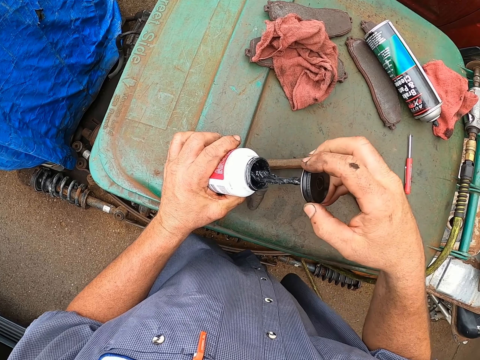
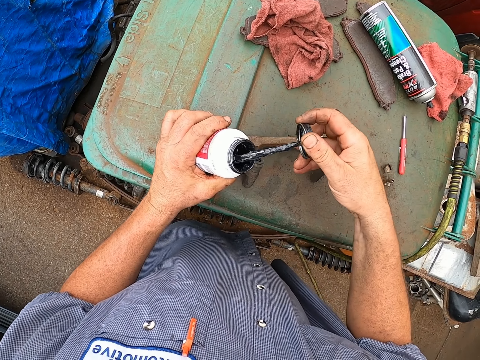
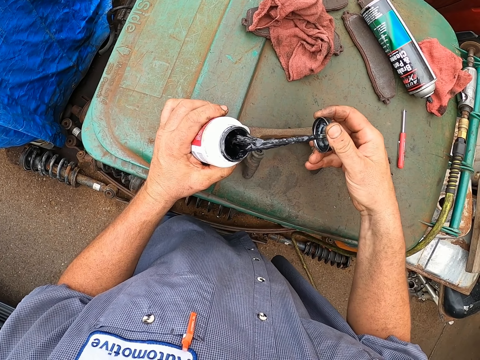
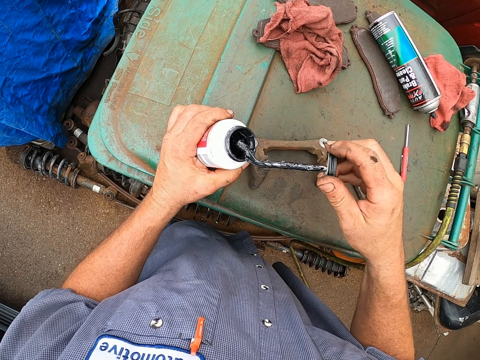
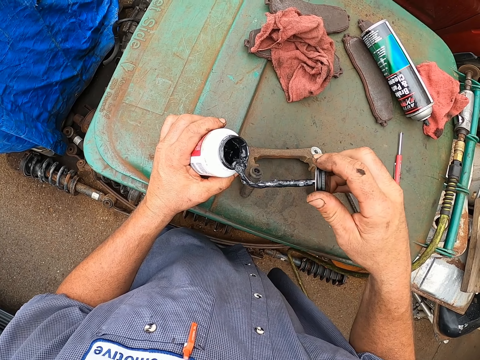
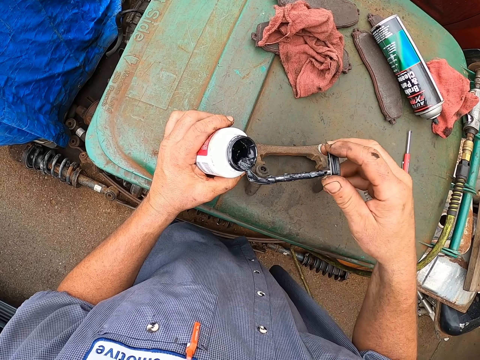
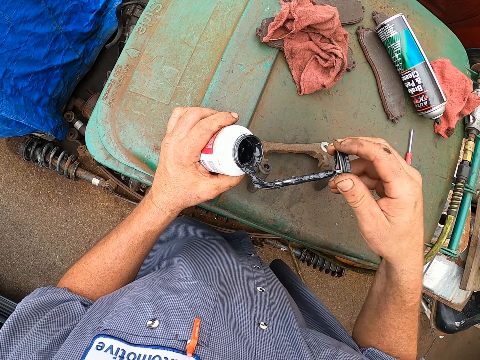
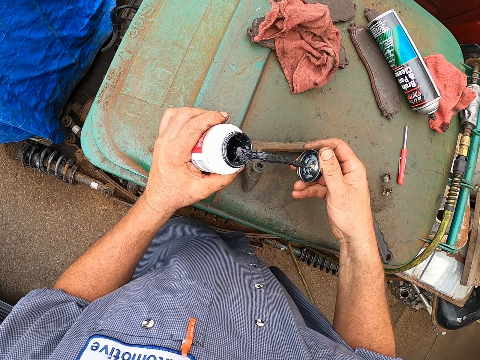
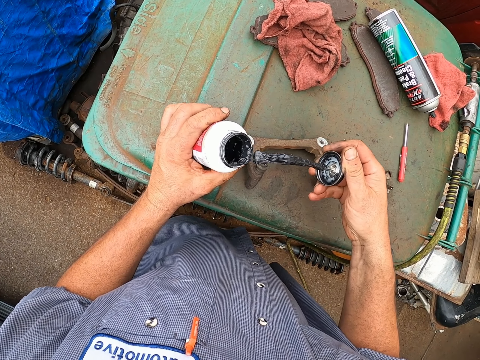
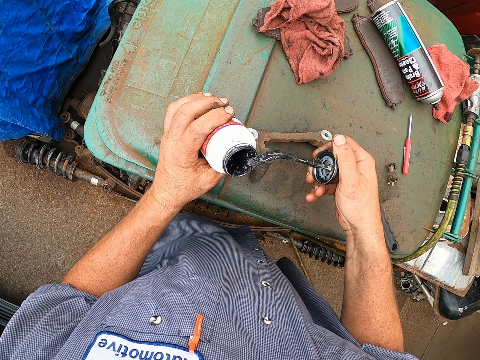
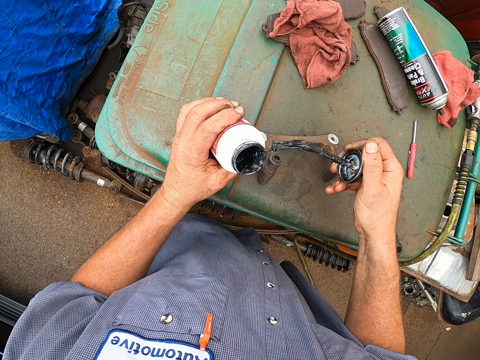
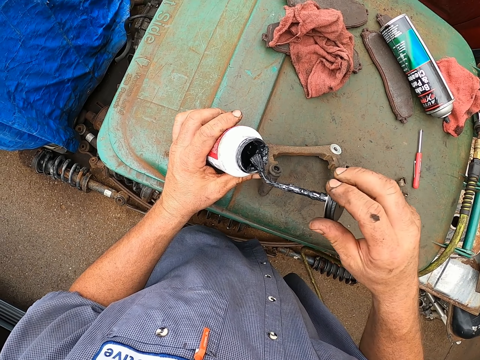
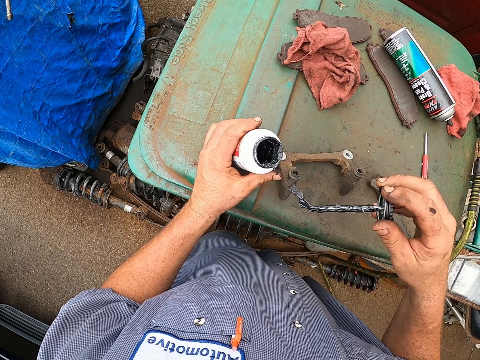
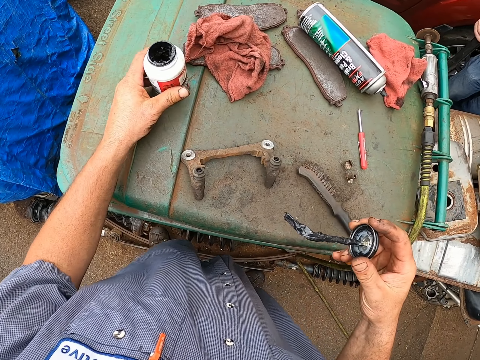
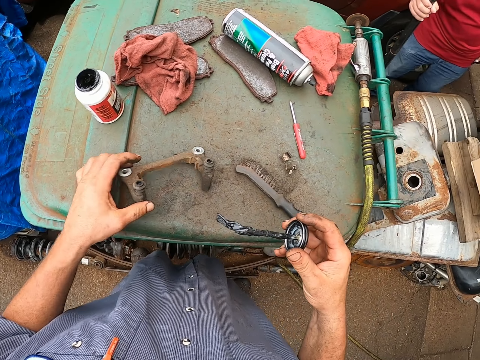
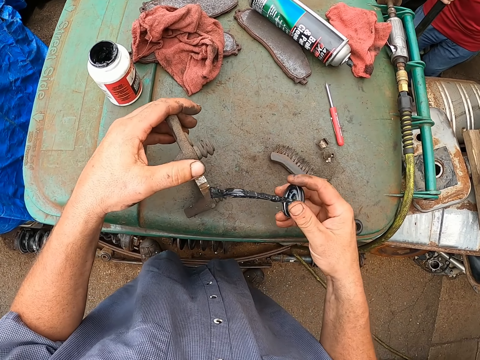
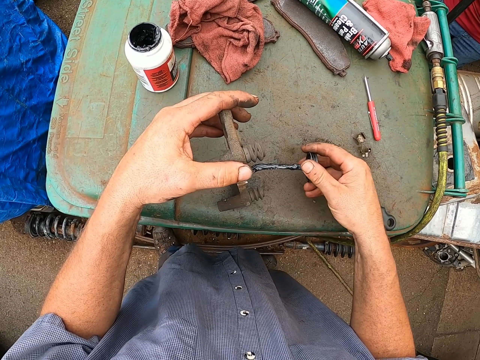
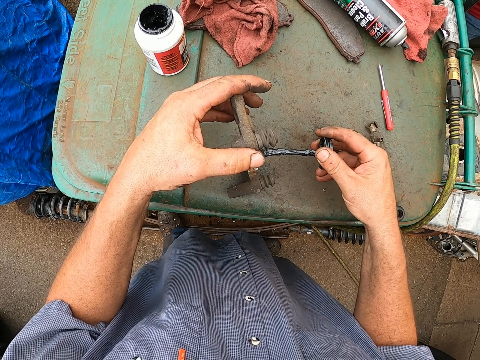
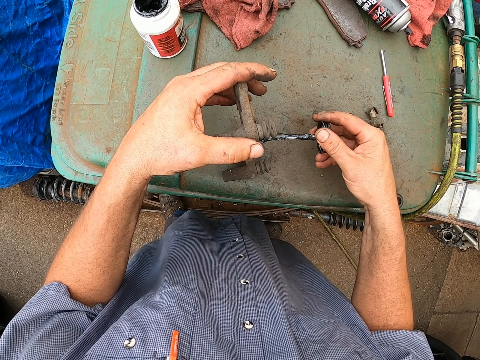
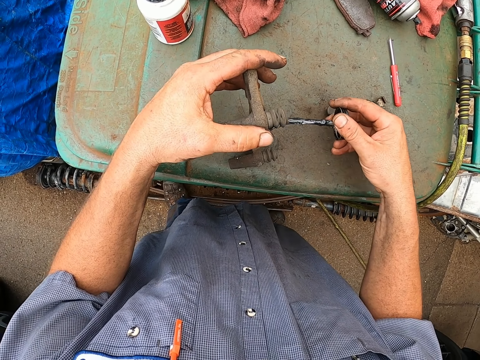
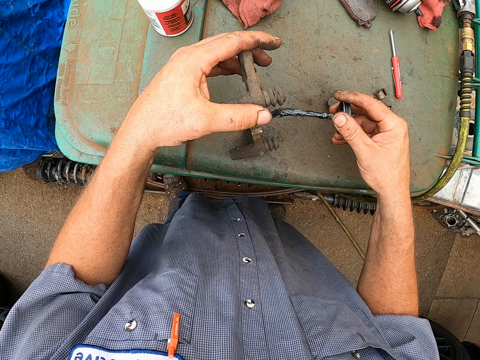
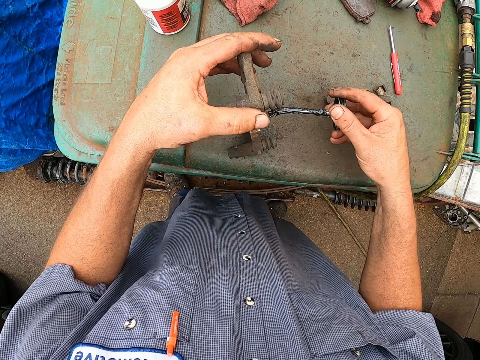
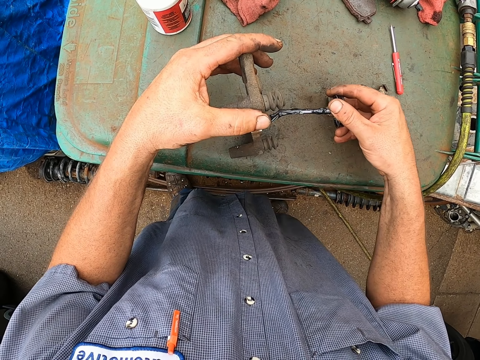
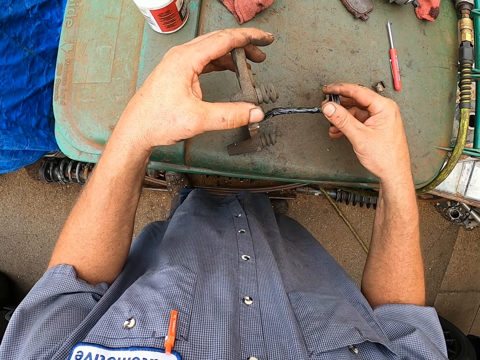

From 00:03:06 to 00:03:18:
The camera wearer wipes an oil brush on the oil can. They put the oil can on top of a bin. They take a caliper or clamp. They apply oil on the clamp with the oil brush.

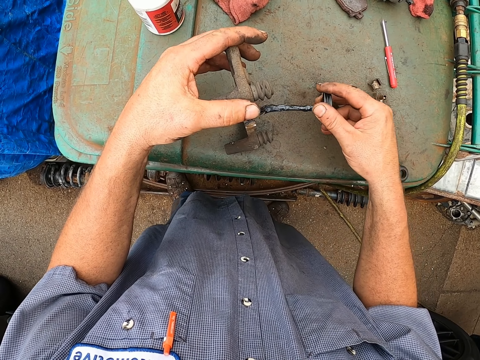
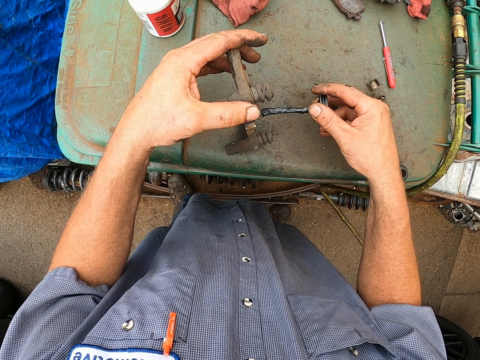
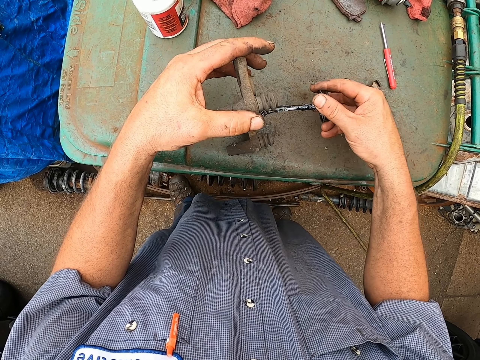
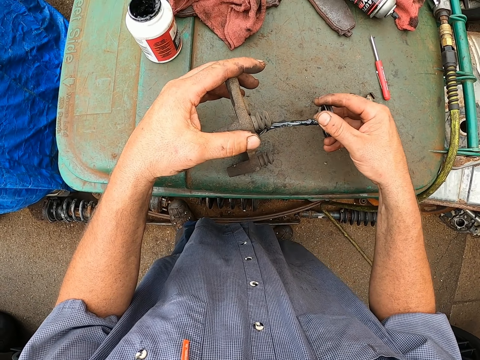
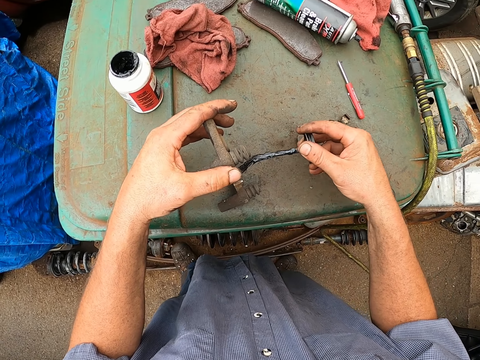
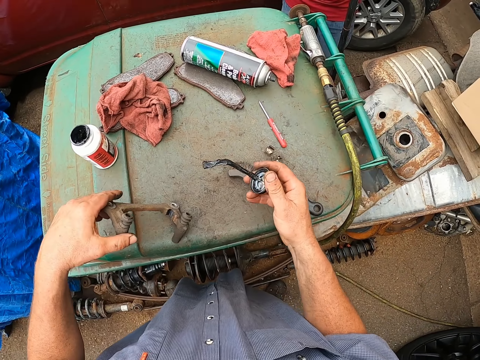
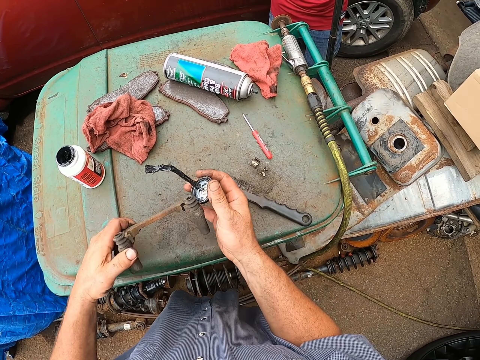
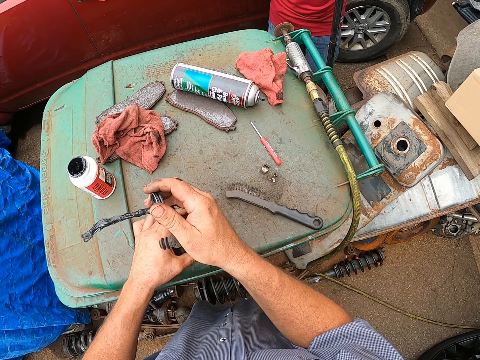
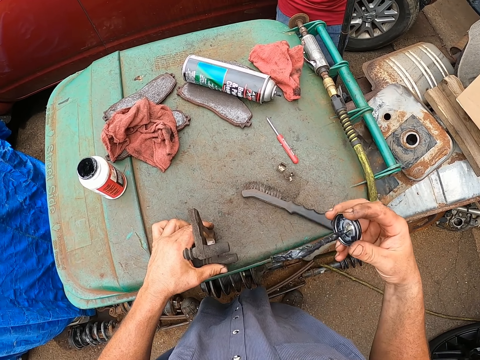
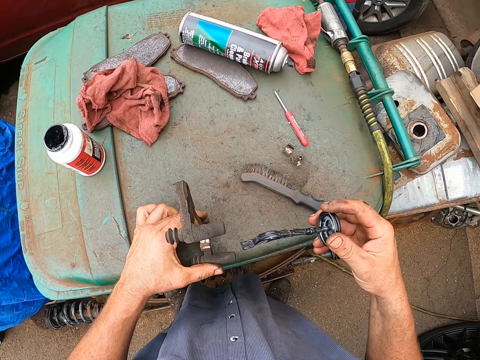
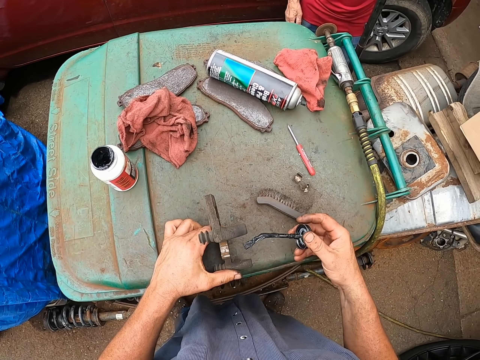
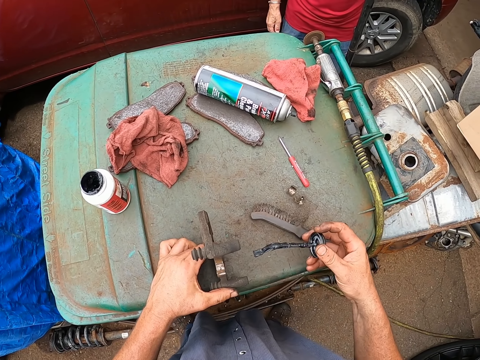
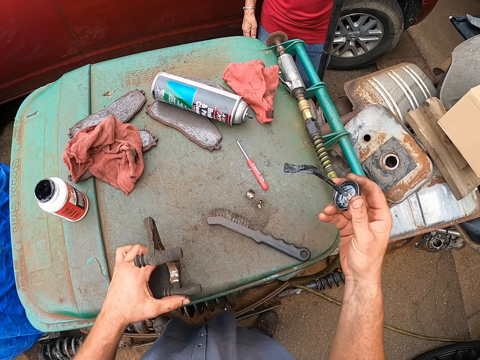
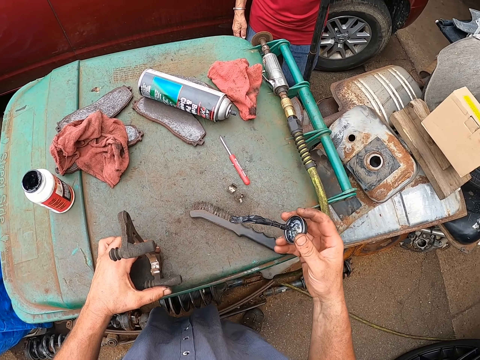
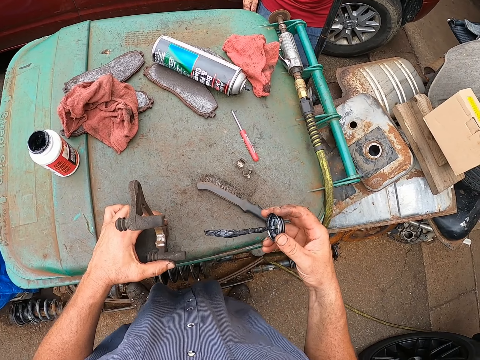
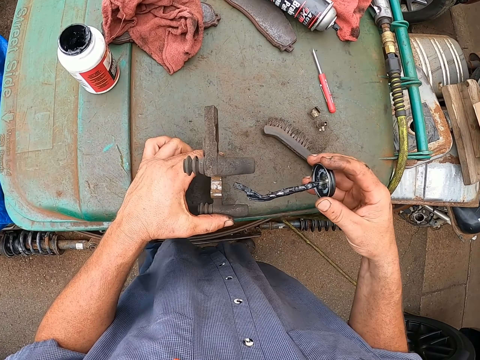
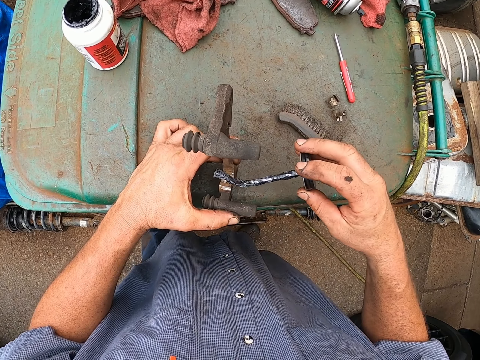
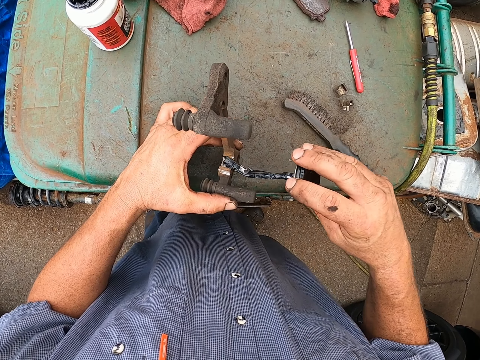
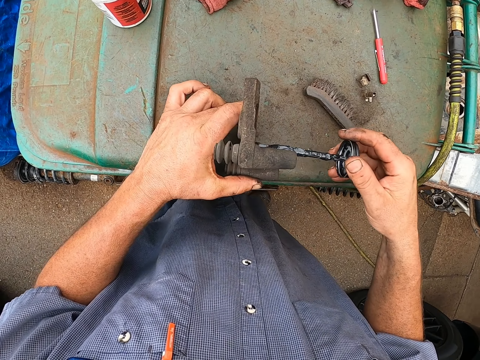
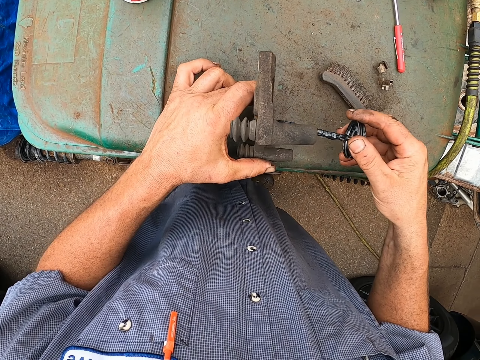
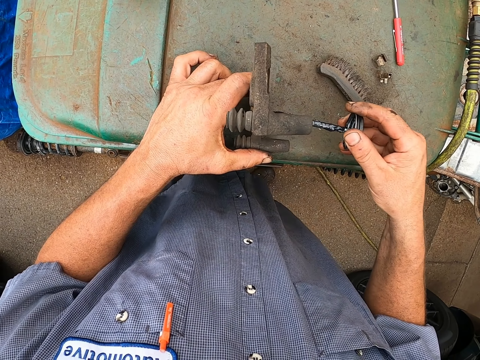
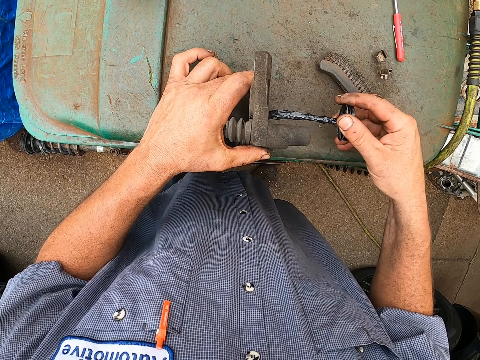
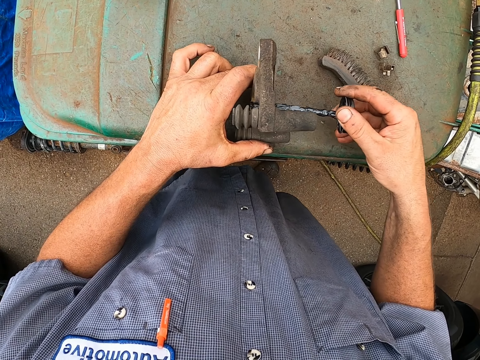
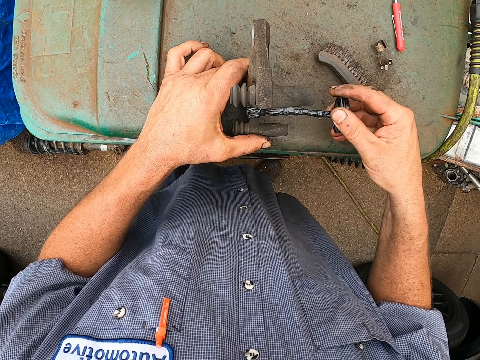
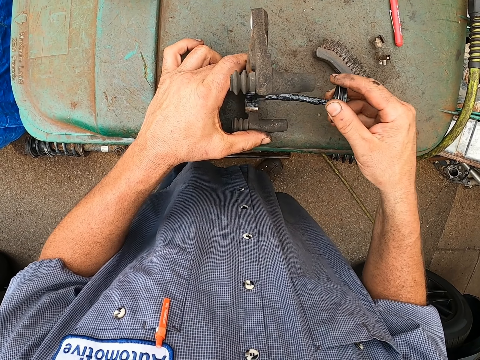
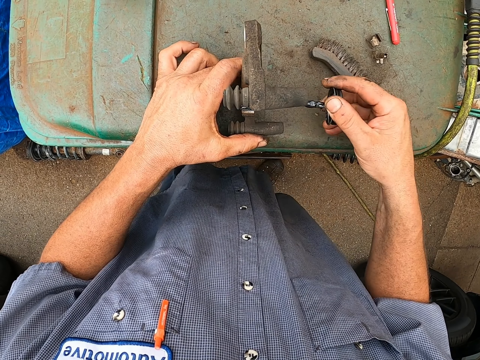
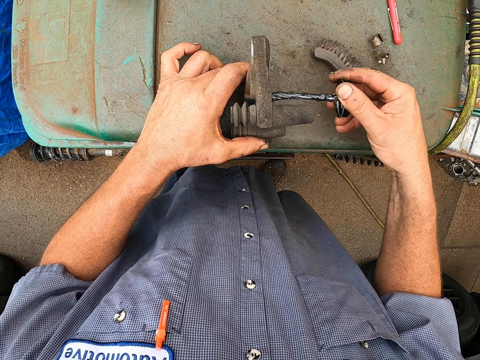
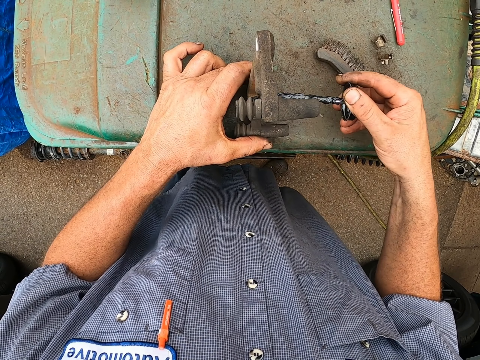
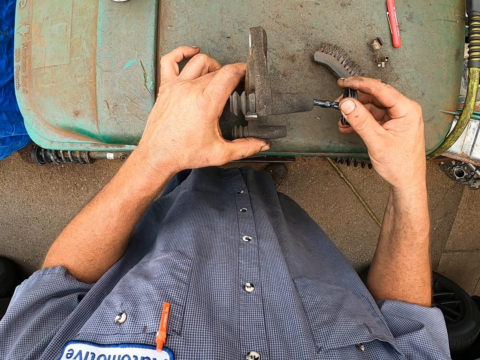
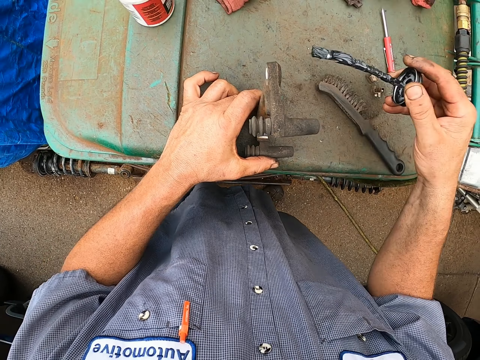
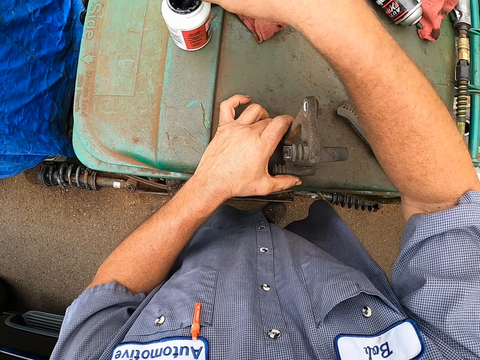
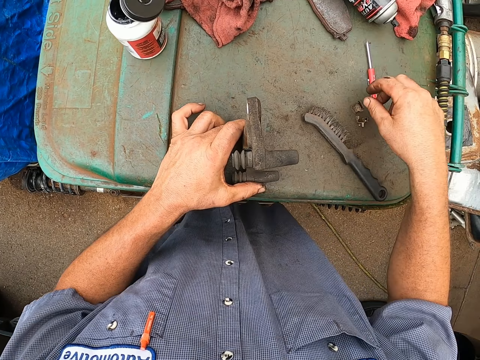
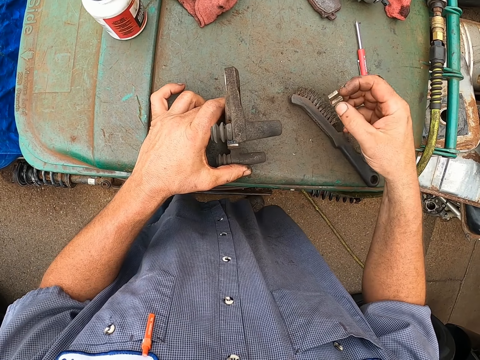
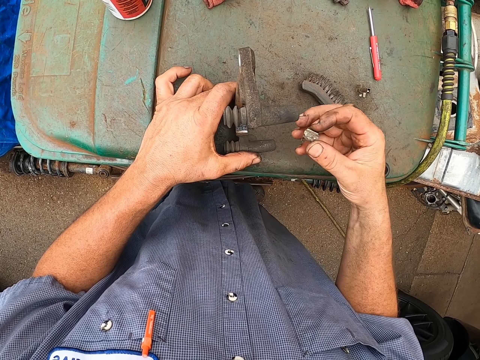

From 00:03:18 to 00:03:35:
The camera wearer turns the clamp. They apply oil on the clamp with the oil brush. They dip the oil brush in the oil can. They pick a bolt or clip from the bin.
